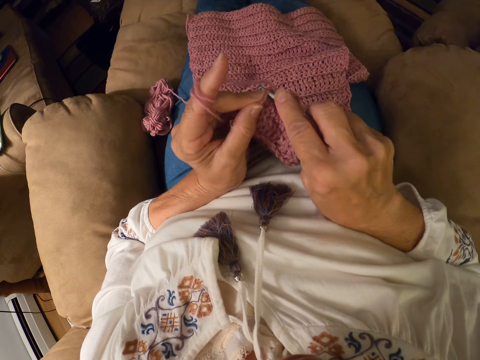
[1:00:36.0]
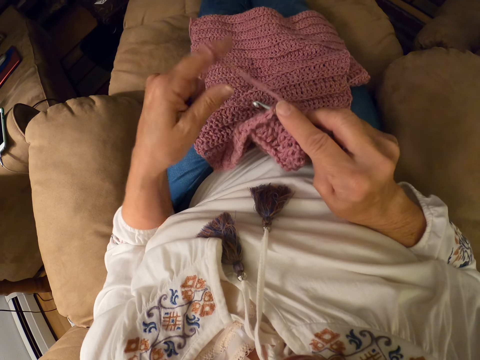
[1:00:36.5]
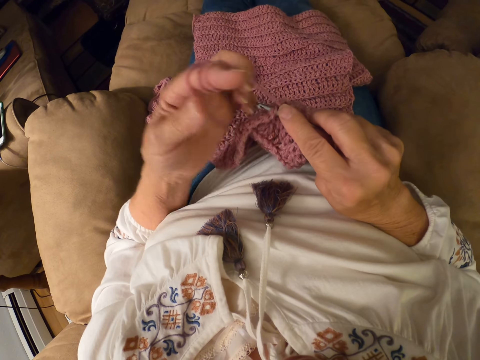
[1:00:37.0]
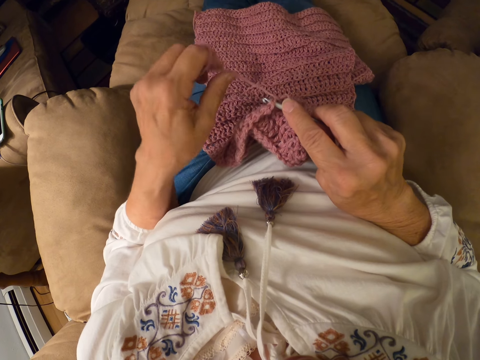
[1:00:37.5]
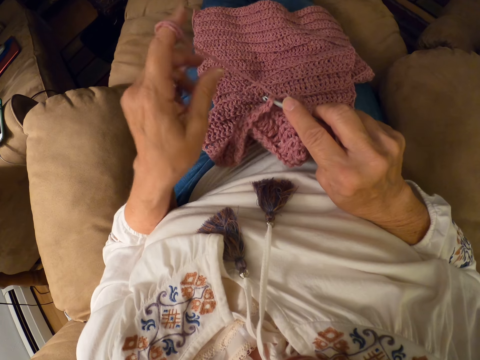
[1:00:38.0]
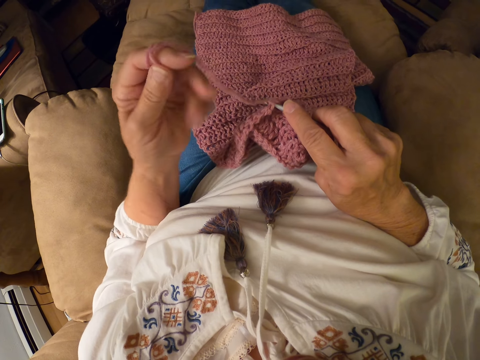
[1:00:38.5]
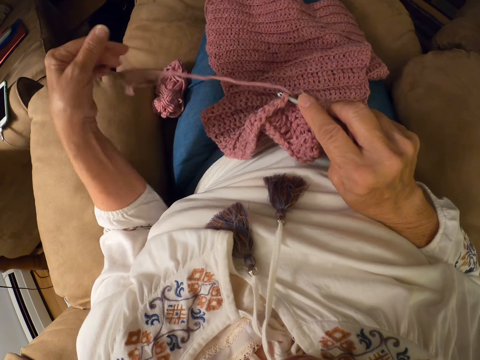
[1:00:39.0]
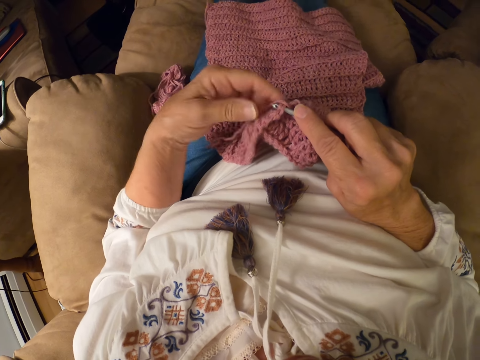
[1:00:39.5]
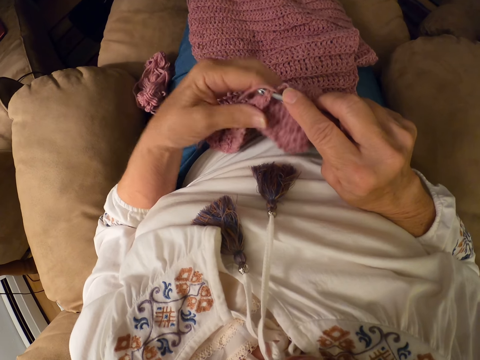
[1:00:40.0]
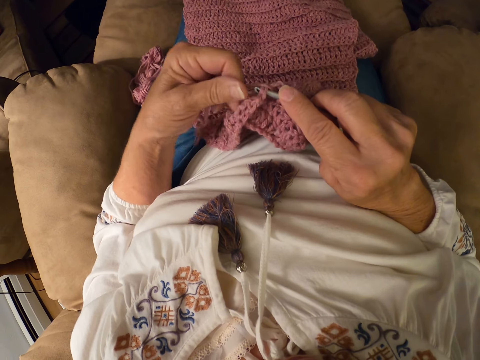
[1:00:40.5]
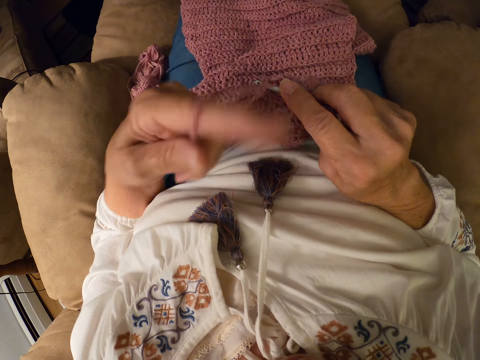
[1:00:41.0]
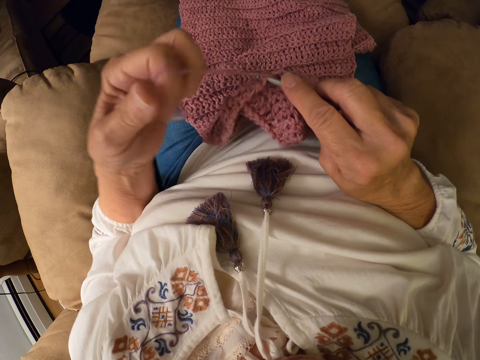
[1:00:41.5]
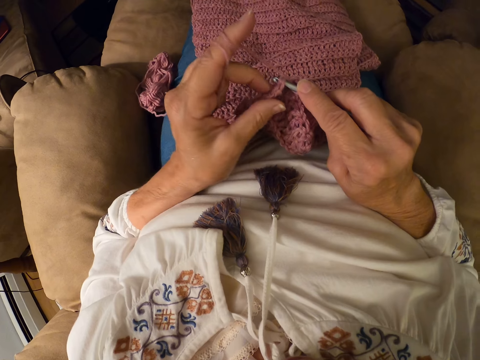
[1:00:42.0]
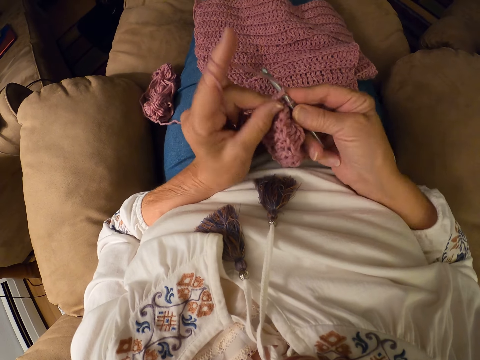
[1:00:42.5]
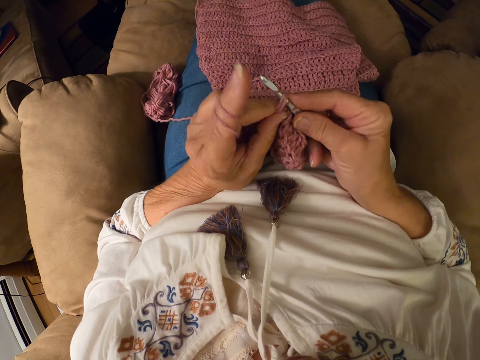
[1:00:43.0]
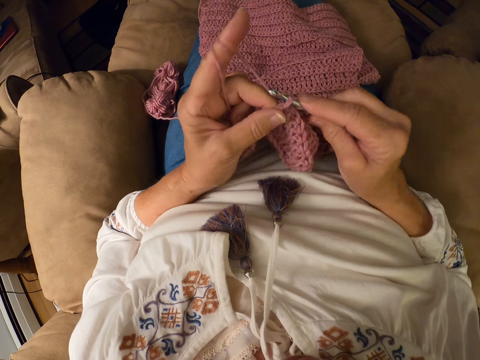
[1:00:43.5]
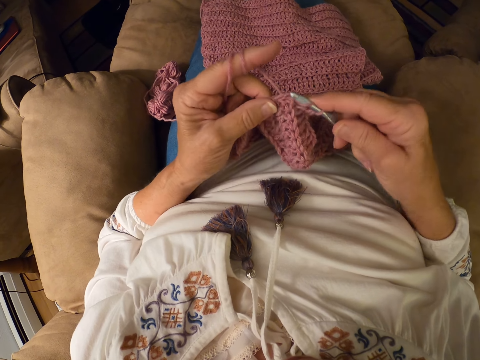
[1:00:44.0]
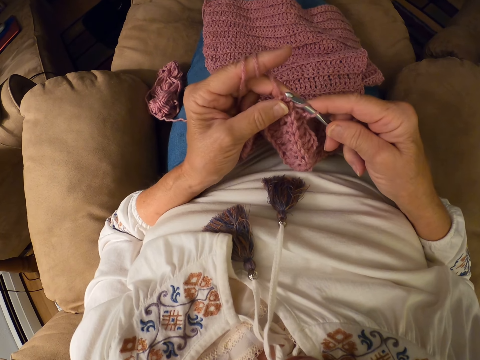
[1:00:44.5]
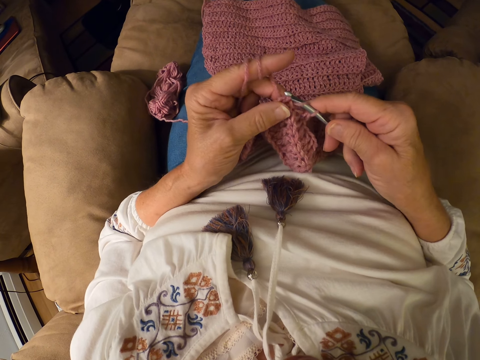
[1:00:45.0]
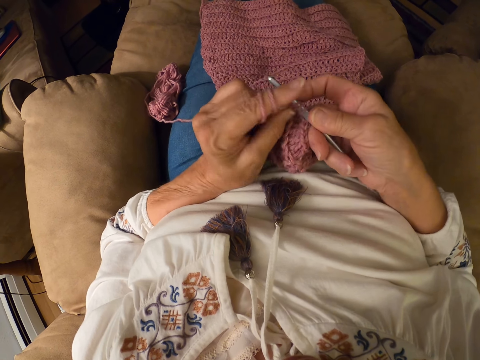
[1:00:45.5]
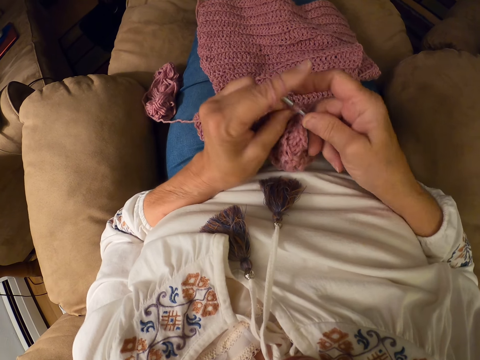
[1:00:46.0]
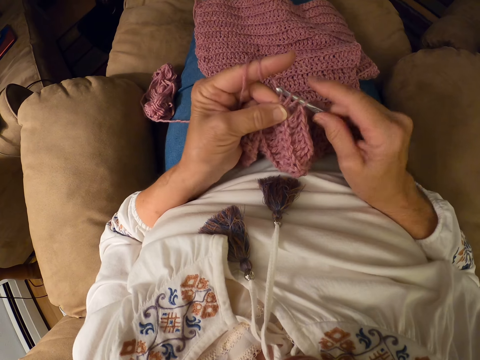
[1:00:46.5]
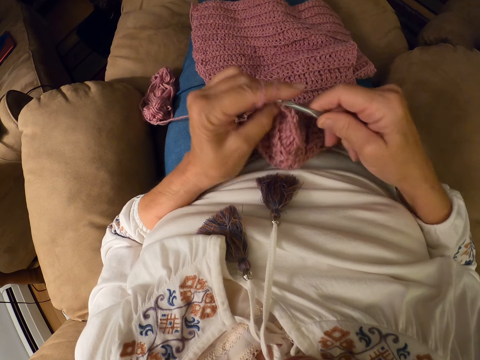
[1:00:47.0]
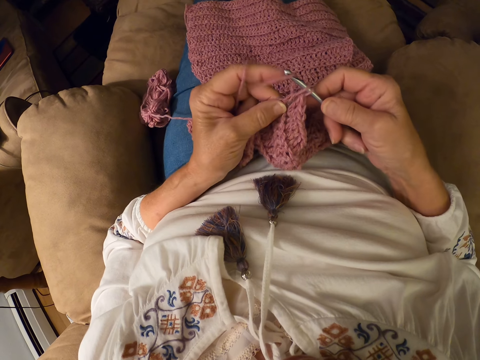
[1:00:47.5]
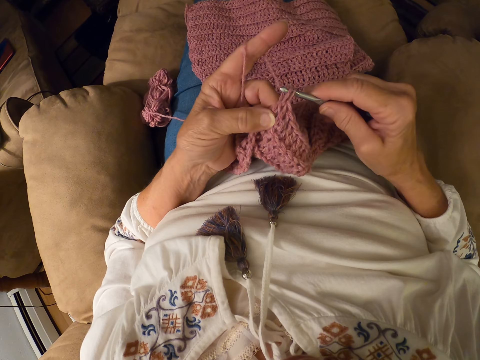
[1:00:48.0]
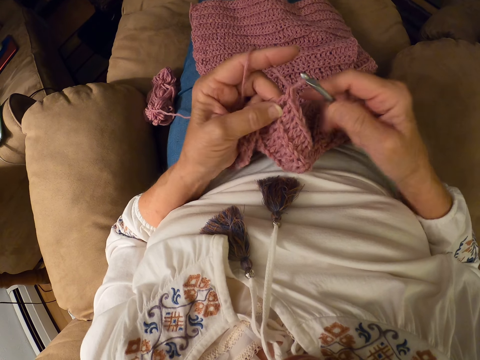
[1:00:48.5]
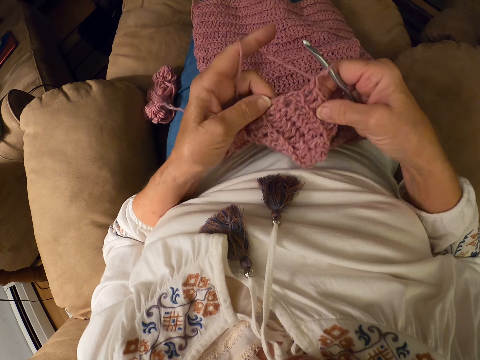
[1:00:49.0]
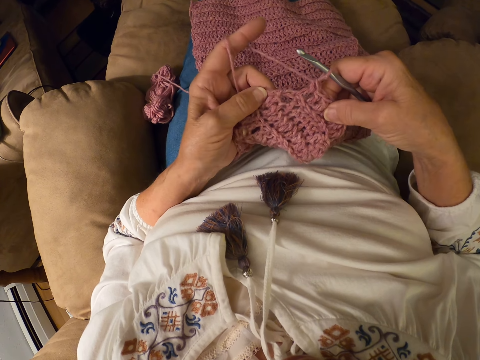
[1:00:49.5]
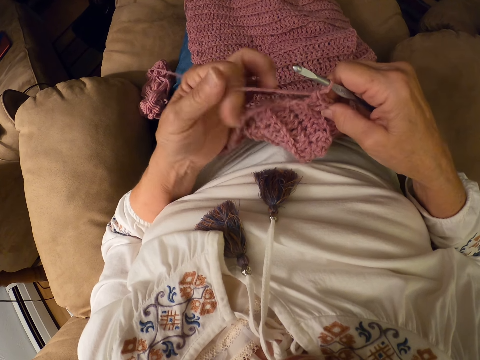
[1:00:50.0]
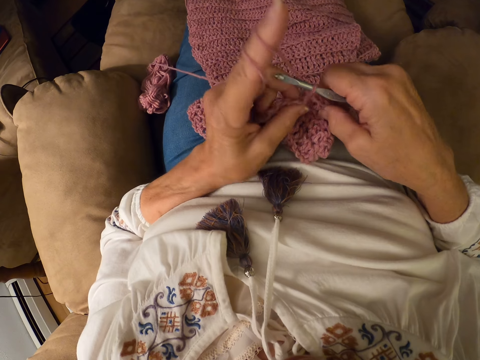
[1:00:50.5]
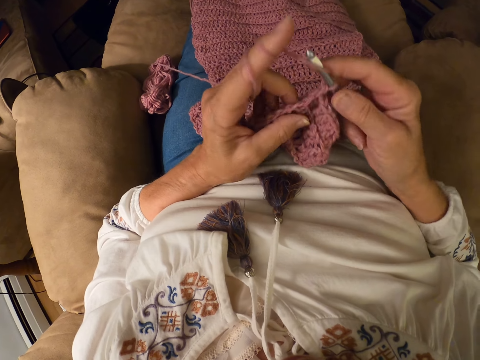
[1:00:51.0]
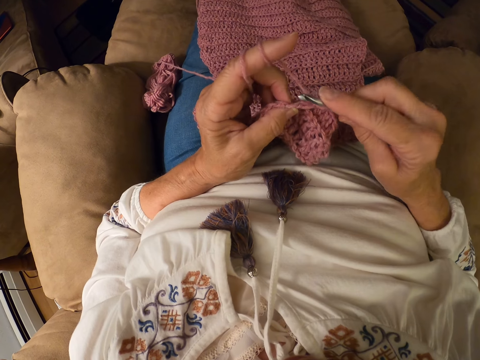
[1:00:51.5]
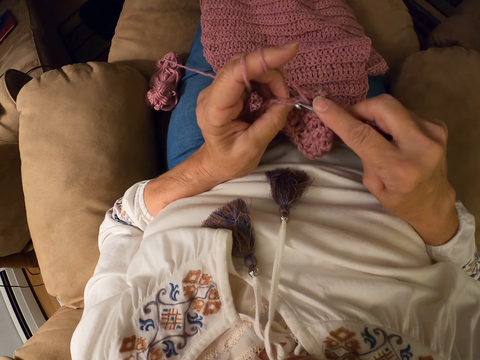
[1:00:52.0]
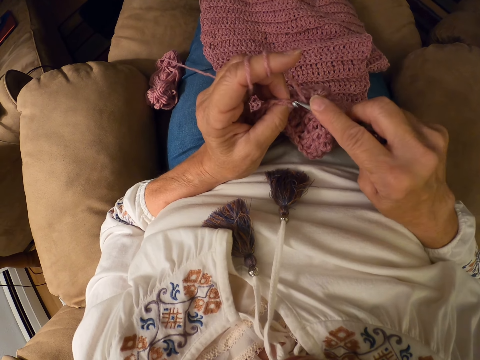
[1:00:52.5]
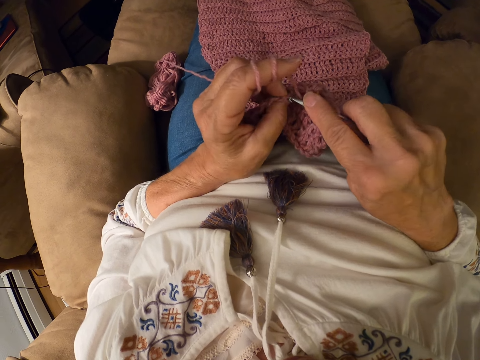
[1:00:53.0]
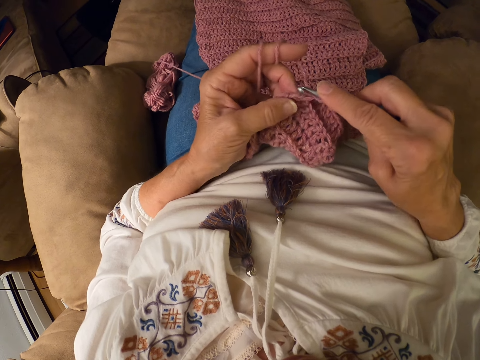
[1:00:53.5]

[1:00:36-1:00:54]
The camera wearer passes the scarf to the left hand. She winds the yarn or thread on her left index finger. She puts the thread on the lap. She removes the yarn on her left index finger. She touches the scarf. She winds the yarn on her left index finger. She touches the thread. She touches the scarf. She crochets the yarn with the crochet hook. She touches the scarf. She winds the yarn on her left index finger. She touches the scarf. She crochets the yarn with the crochet hook.

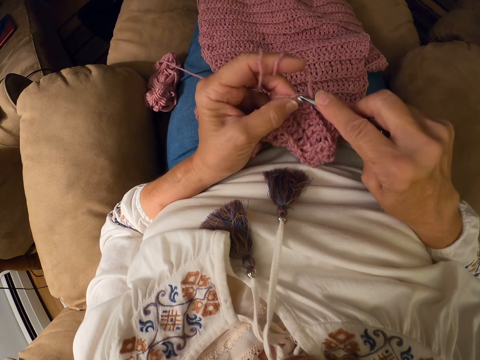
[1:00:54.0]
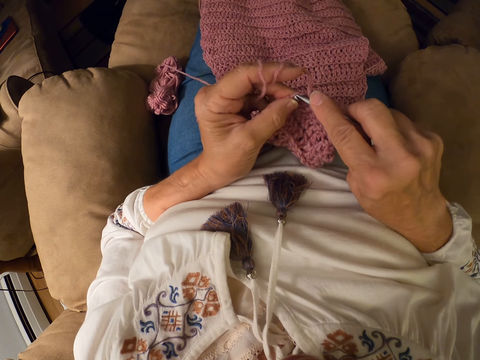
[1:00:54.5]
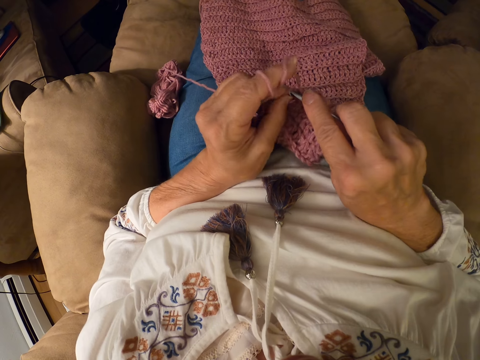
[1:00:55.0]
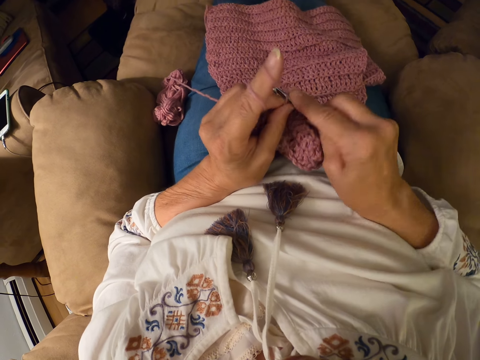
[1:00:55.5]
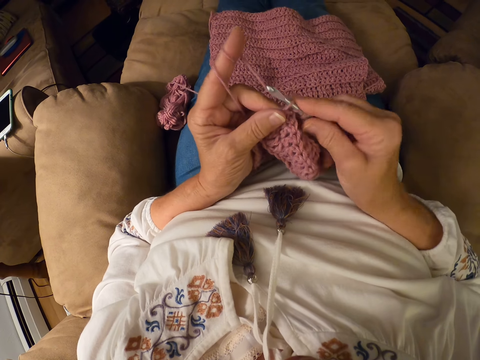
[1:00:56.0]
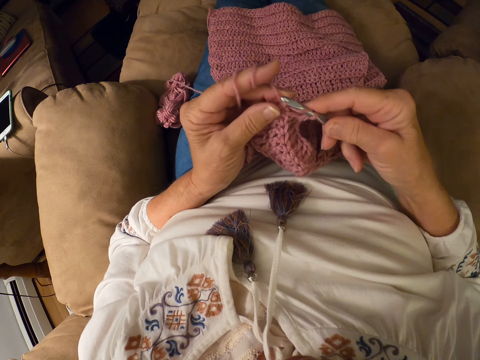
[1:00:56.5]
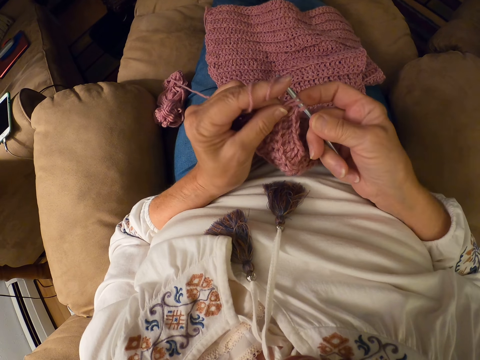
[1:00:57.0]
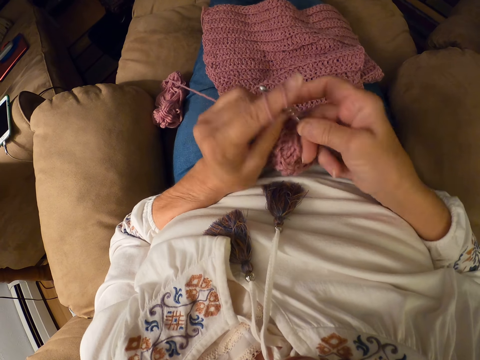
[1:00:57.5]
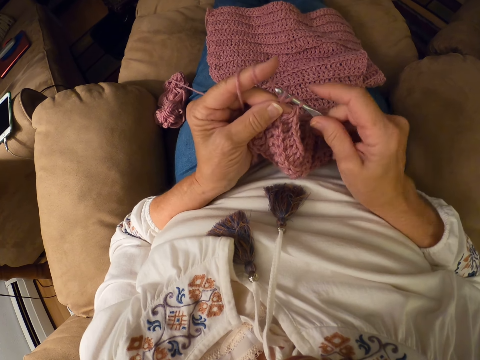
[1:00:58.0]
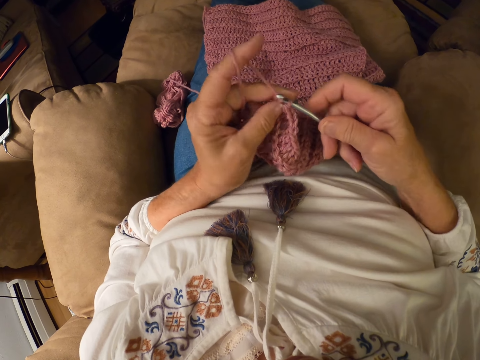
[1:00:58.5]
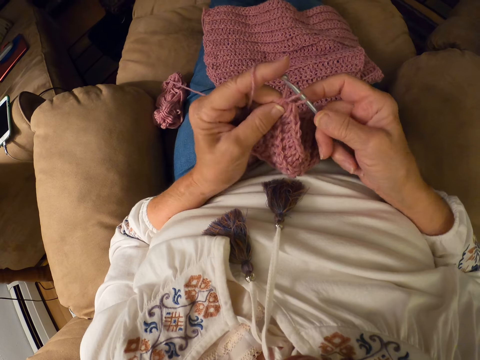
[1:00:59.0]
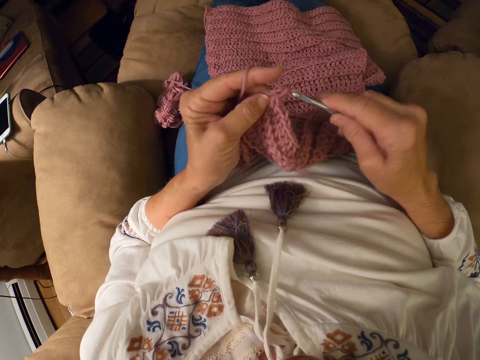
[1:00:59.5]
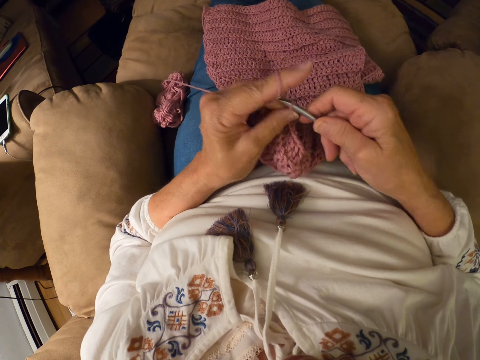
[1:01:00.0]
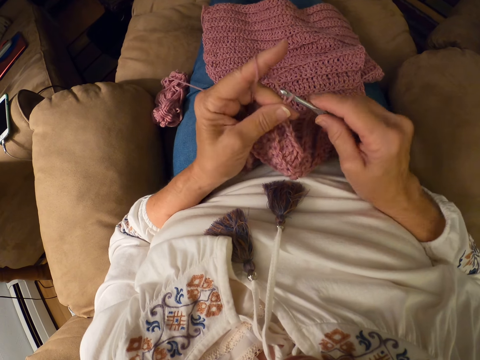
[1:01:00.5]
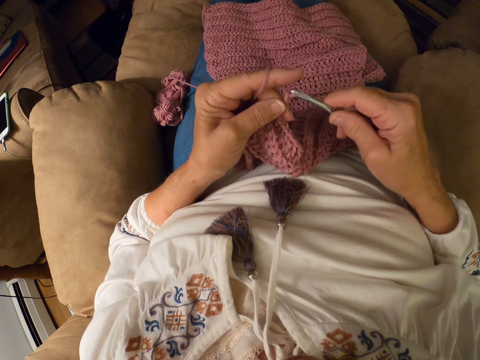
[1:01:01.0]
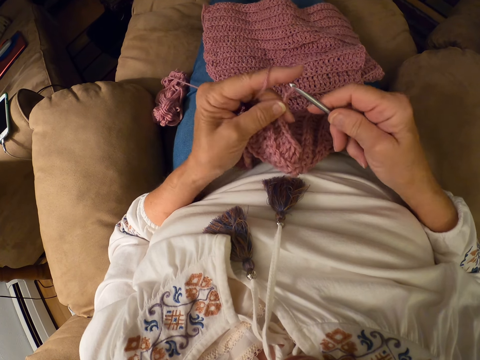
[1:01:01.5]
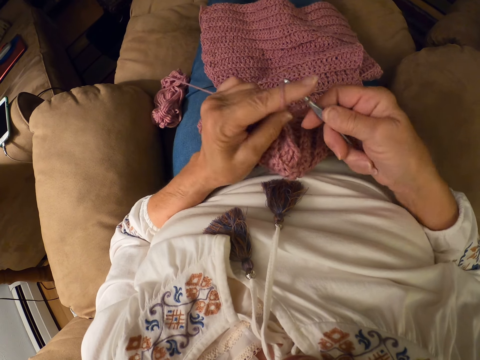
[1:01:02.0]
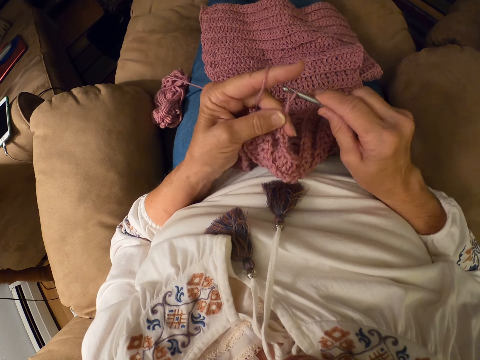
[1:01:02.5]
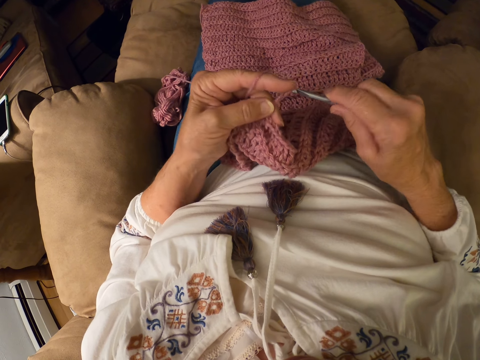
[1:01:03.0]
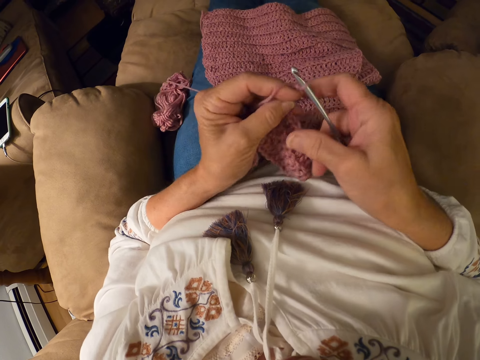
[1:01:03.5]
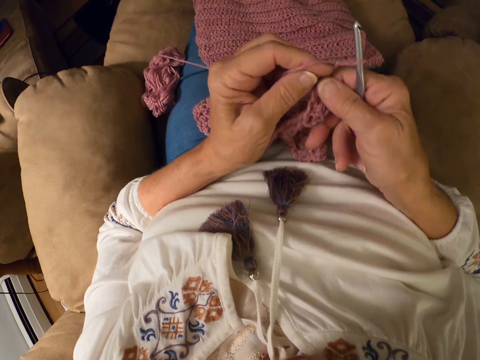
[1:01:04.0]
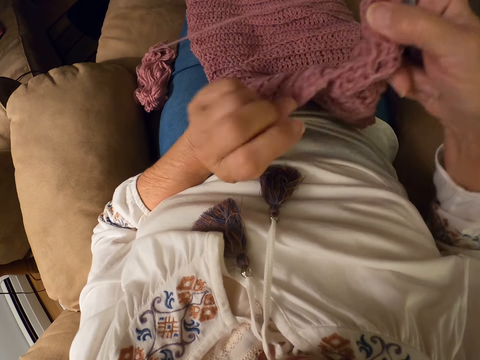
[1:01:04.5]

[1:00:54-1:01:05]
The camera wearer passes the scarf to the left hand. They straighten the thread.
